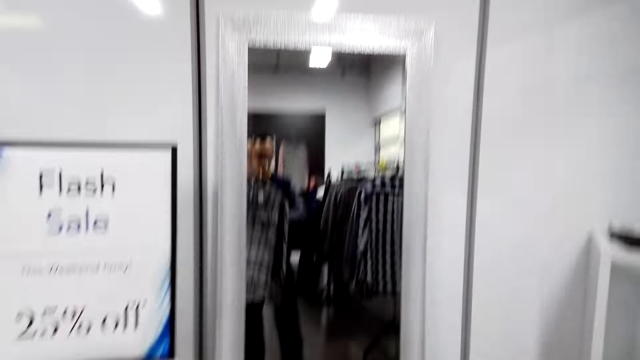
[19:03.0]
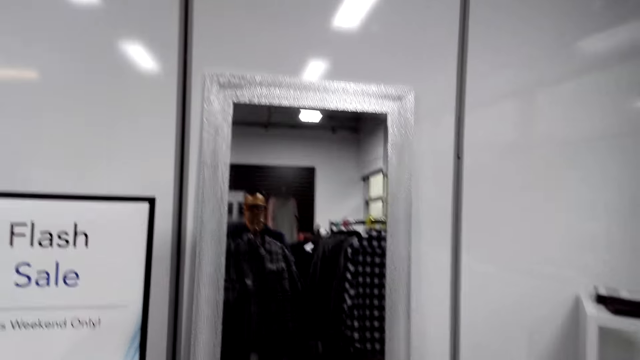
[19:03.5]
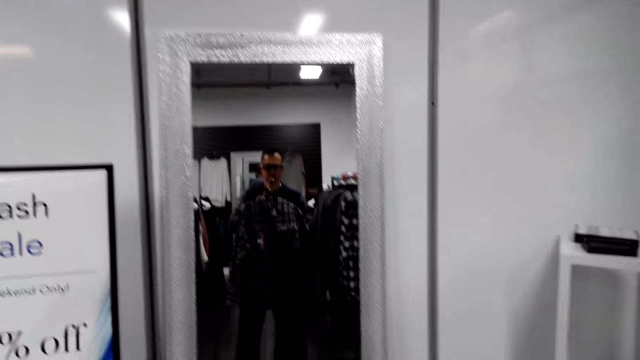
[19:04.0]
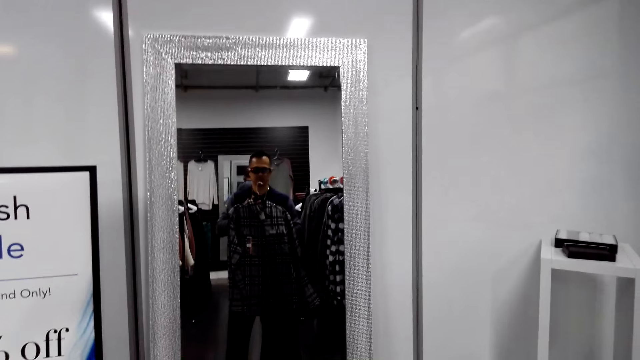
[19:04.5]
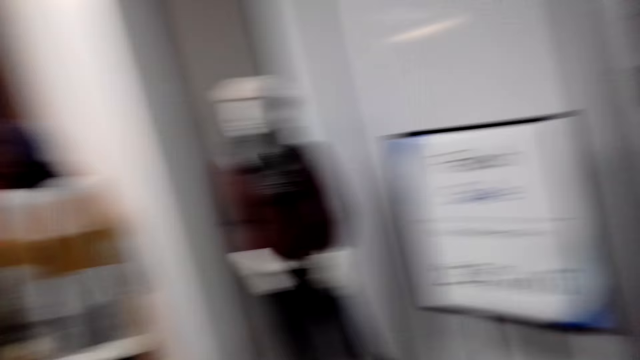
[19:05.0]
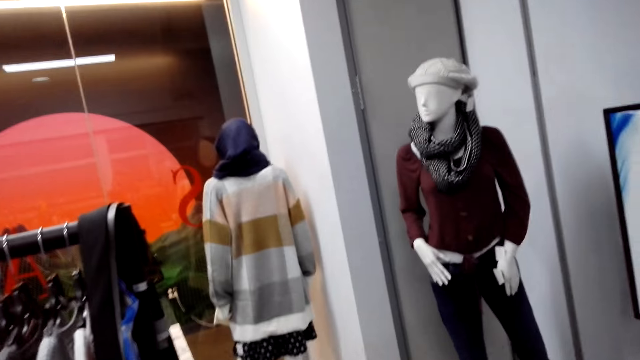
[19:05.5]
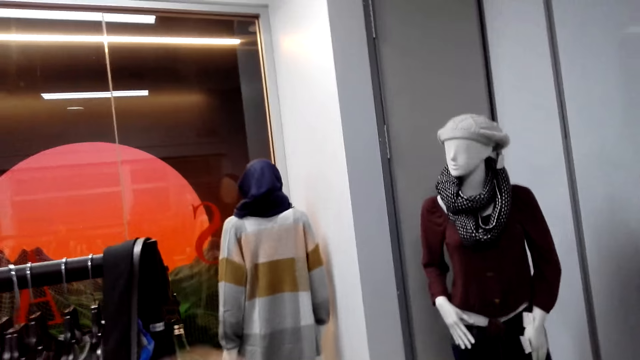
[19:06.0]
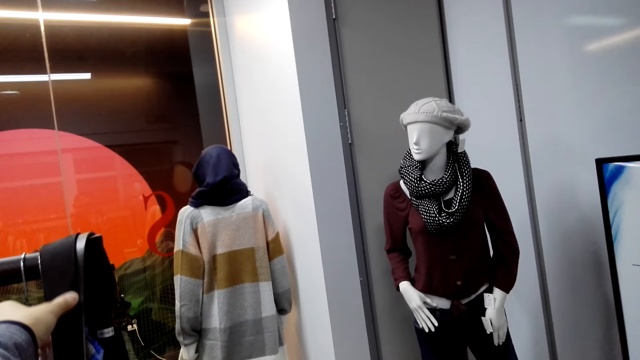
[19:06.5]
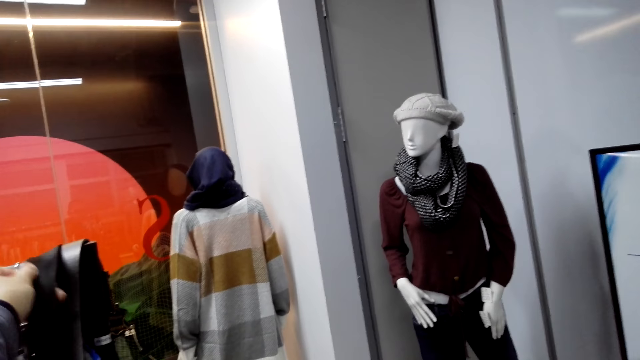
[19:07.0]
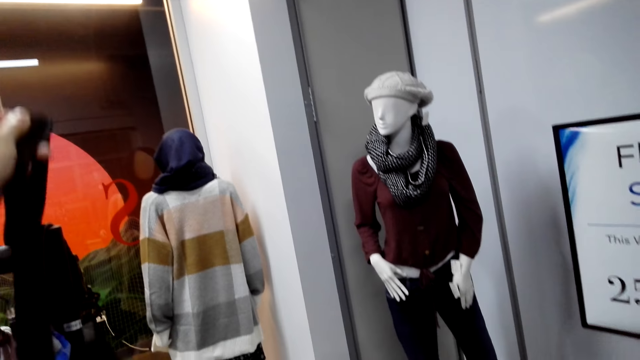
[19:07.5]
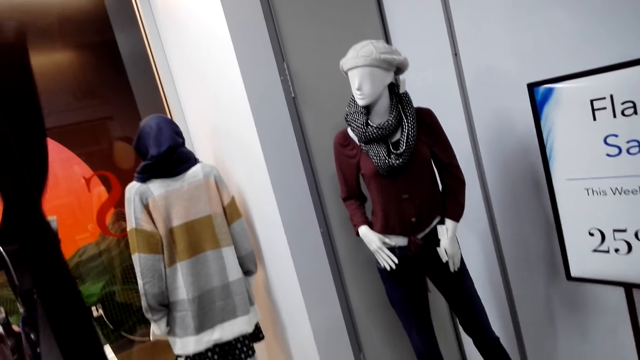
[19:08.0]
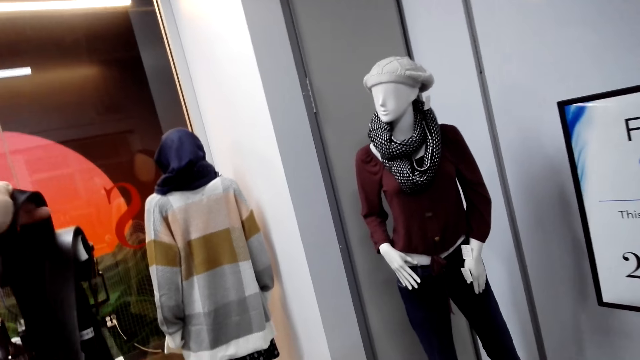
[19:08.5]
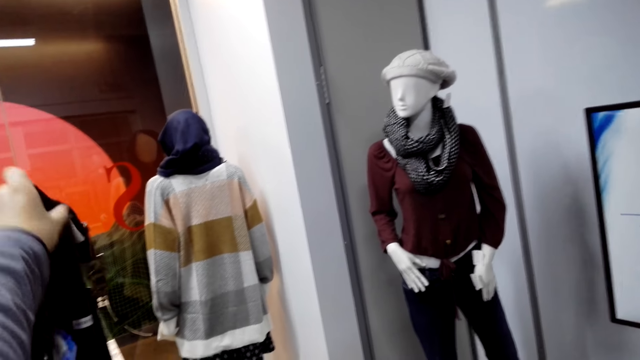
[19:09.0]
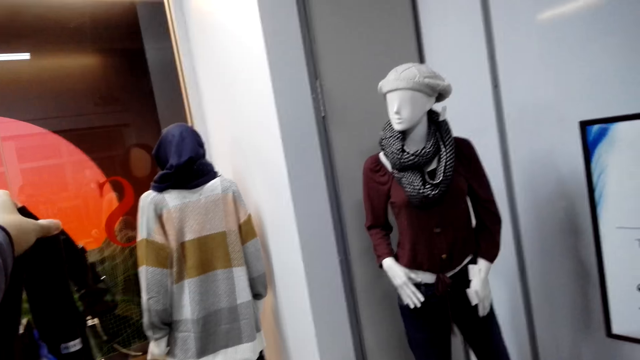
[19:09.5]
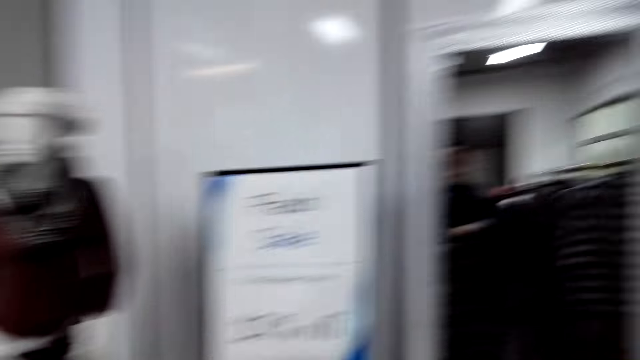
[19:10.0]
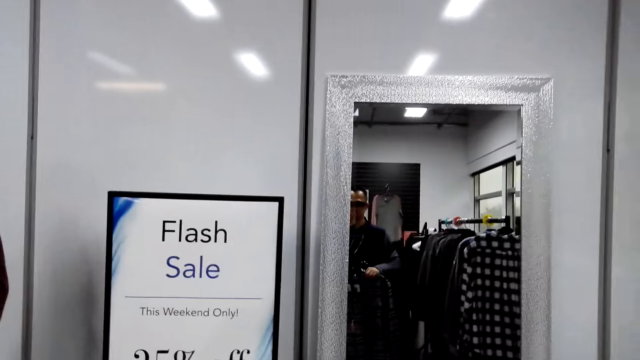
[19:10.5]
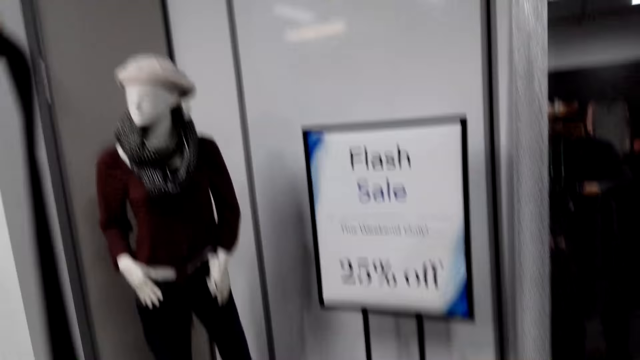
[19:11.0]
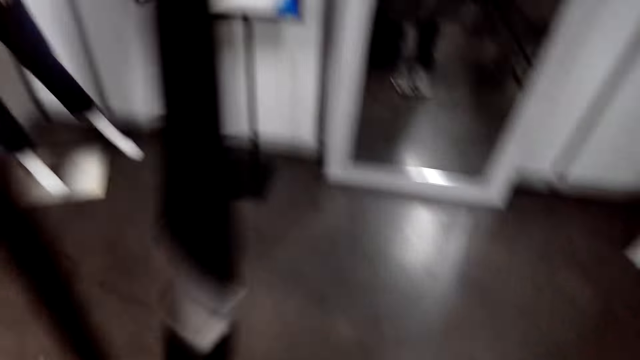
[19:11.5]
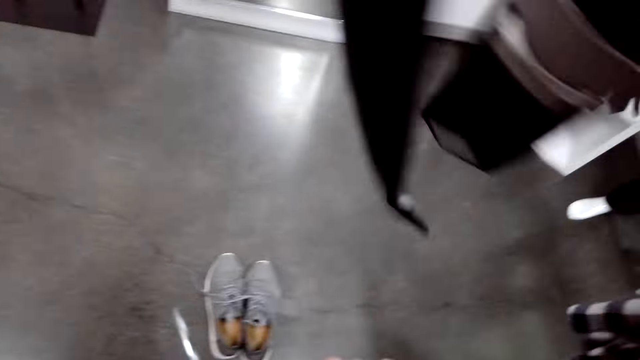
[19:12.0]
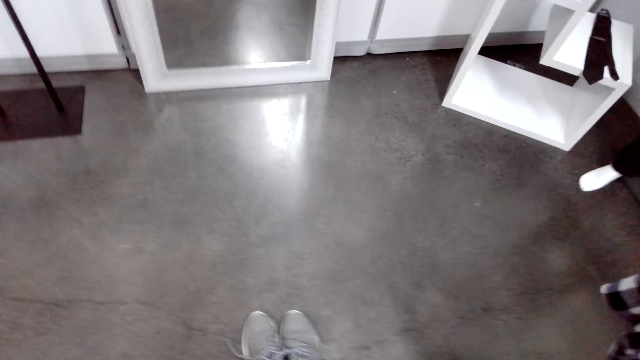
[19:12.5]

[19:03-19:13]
The camera wearer picks up the scarf from the hanging rod.

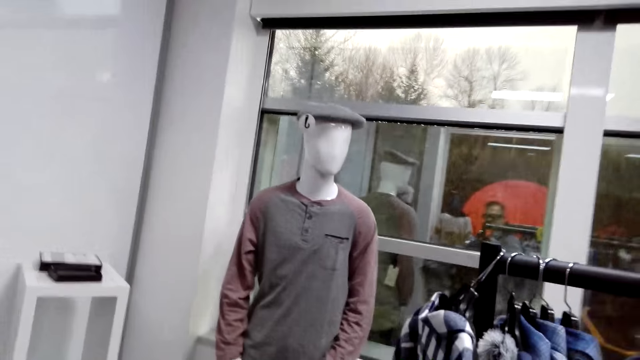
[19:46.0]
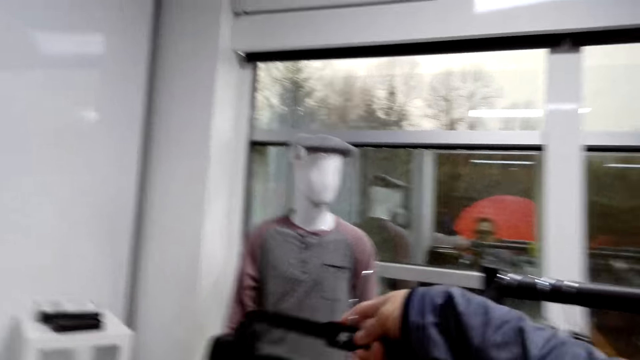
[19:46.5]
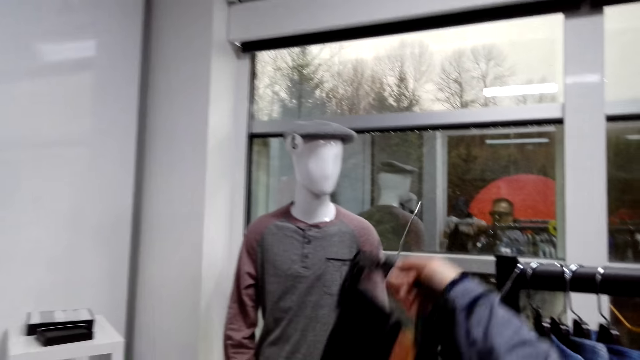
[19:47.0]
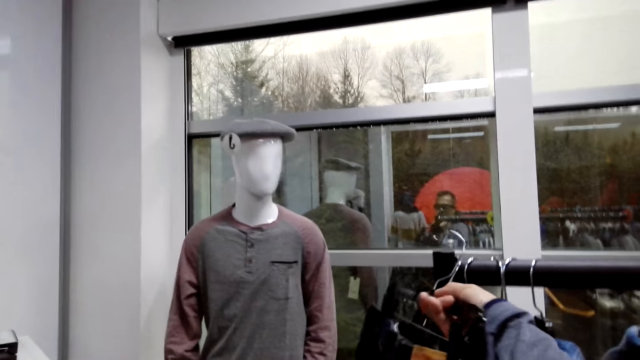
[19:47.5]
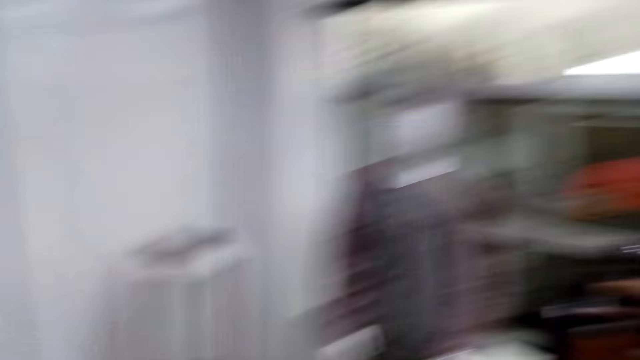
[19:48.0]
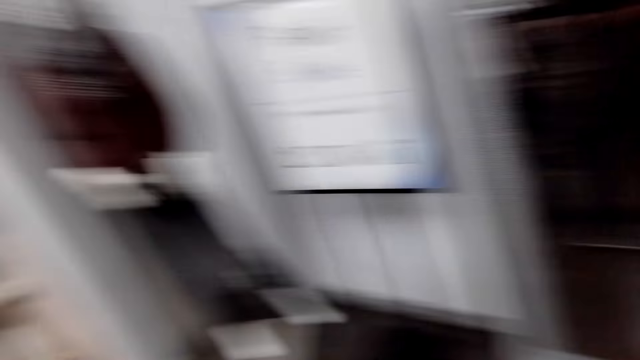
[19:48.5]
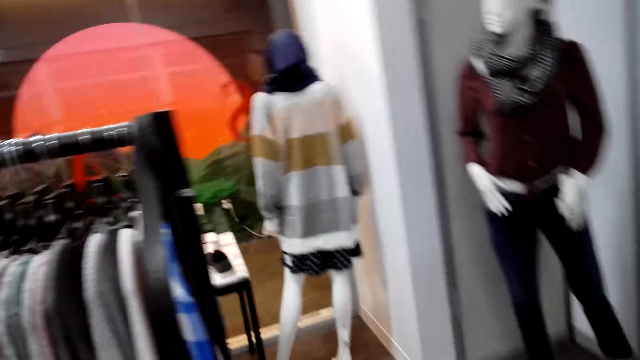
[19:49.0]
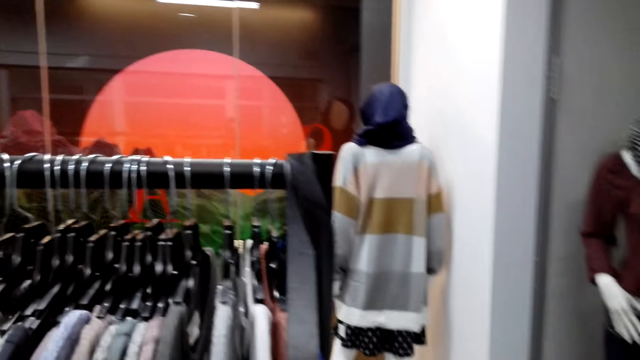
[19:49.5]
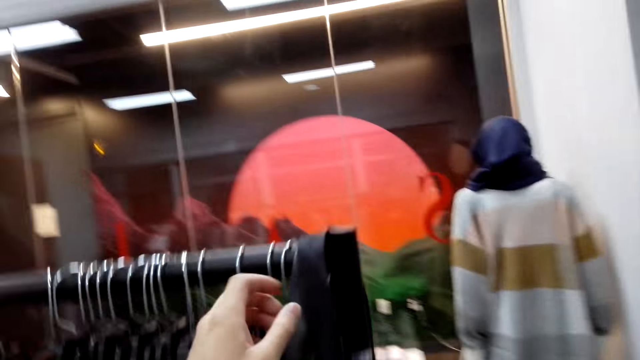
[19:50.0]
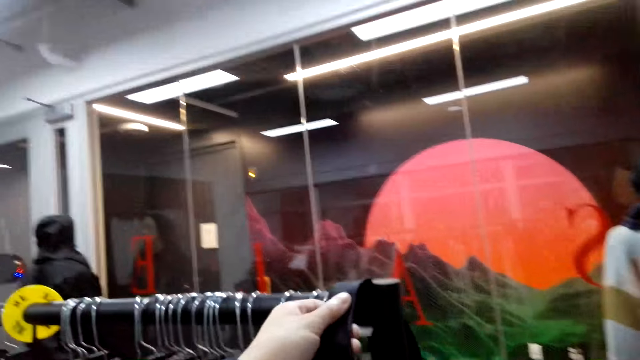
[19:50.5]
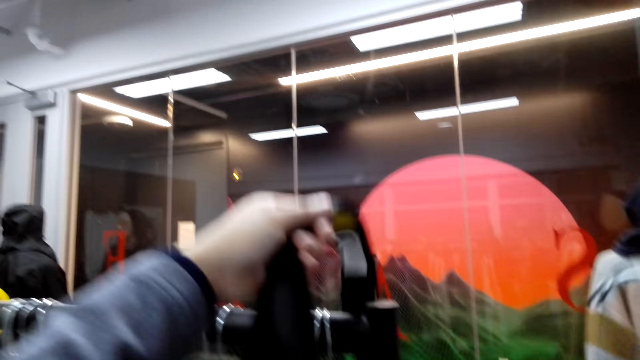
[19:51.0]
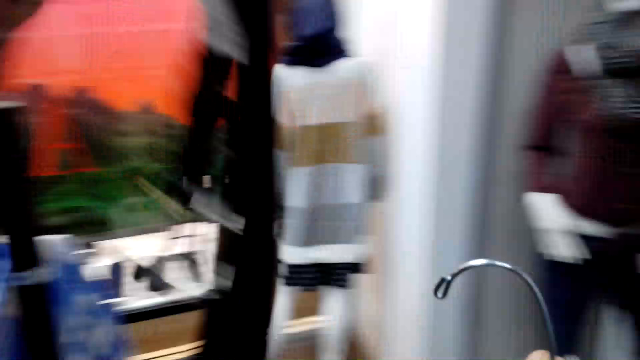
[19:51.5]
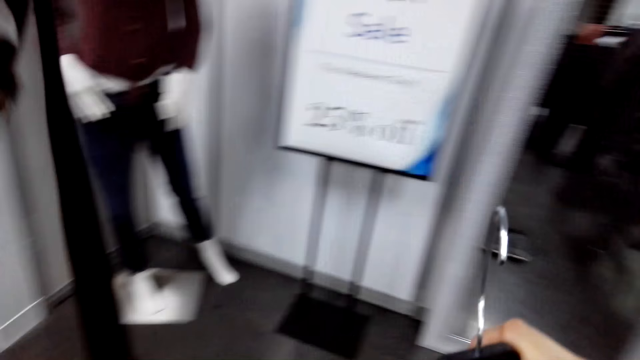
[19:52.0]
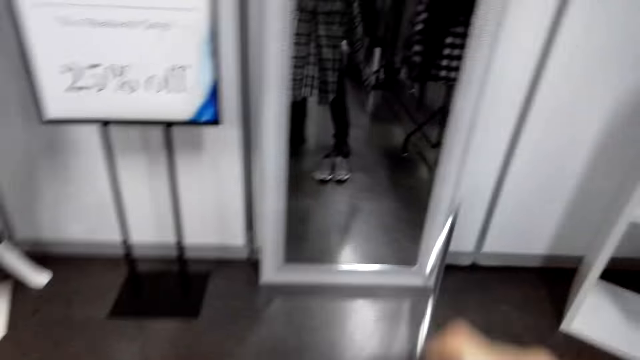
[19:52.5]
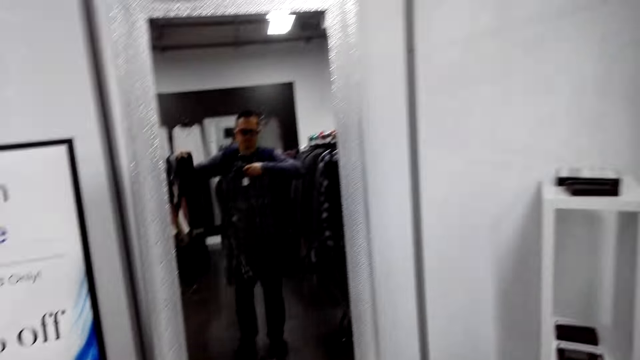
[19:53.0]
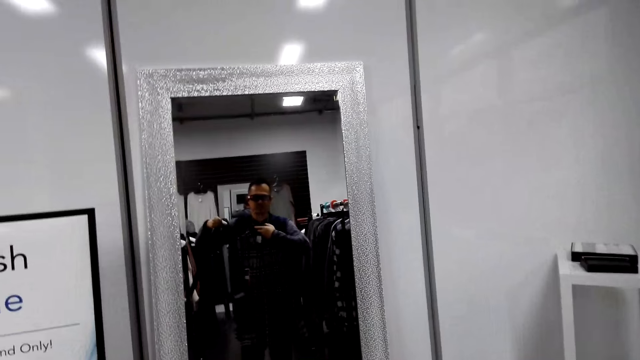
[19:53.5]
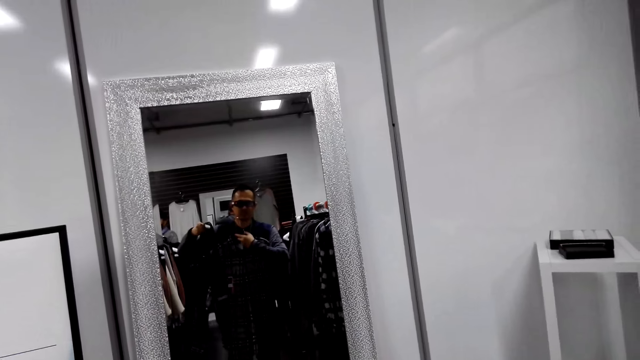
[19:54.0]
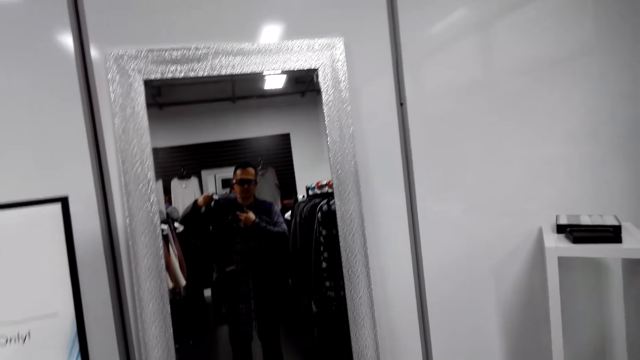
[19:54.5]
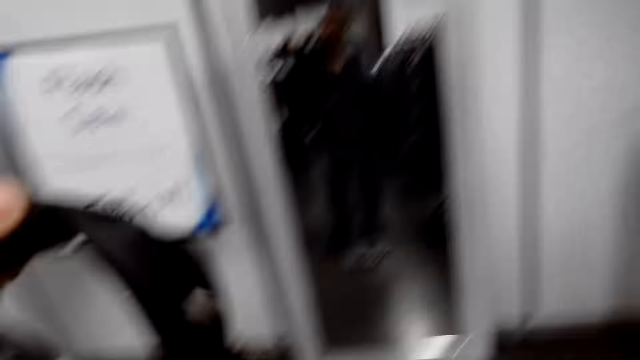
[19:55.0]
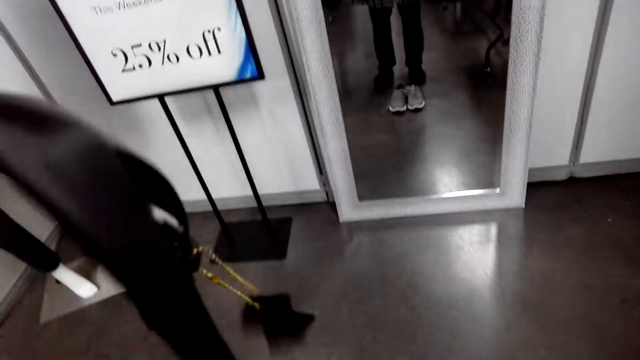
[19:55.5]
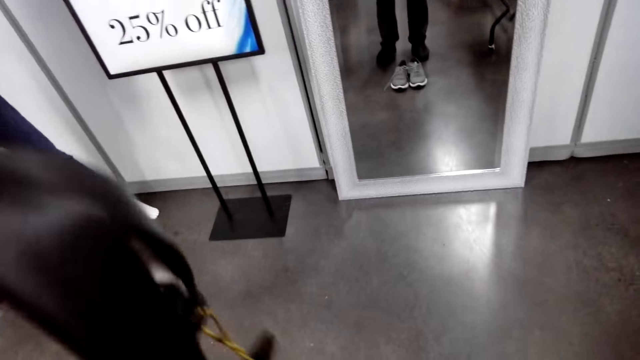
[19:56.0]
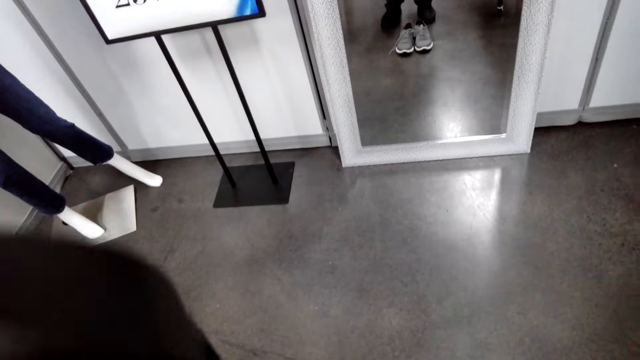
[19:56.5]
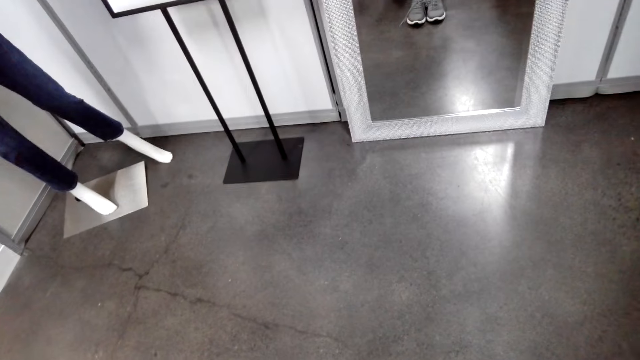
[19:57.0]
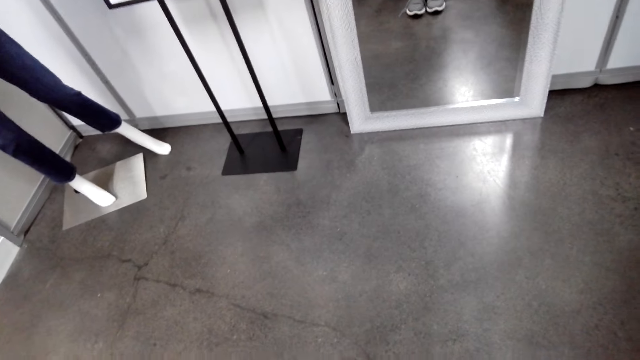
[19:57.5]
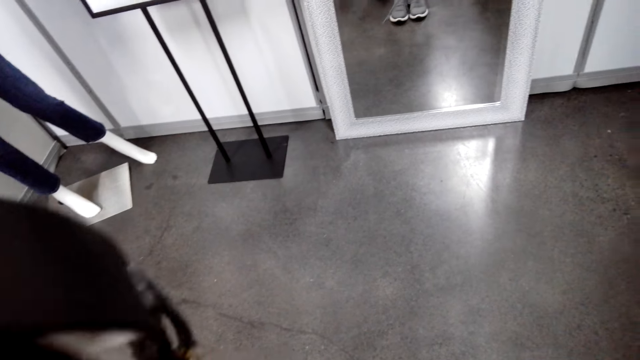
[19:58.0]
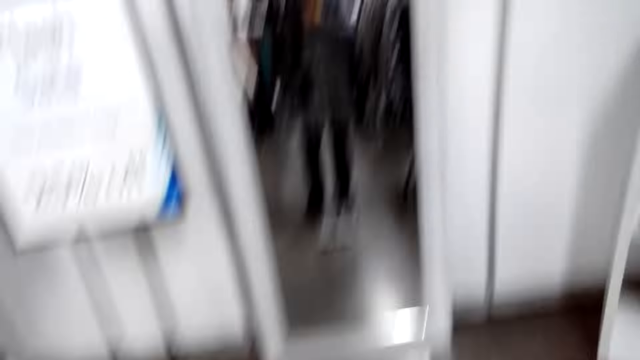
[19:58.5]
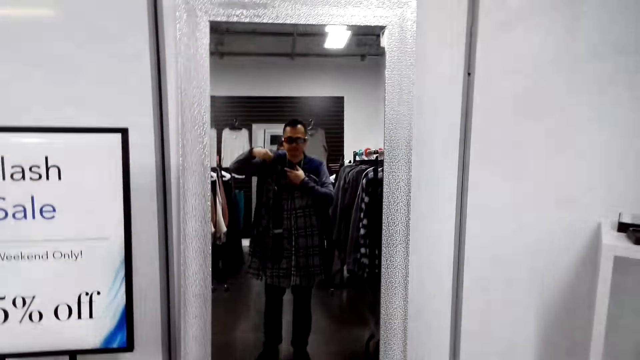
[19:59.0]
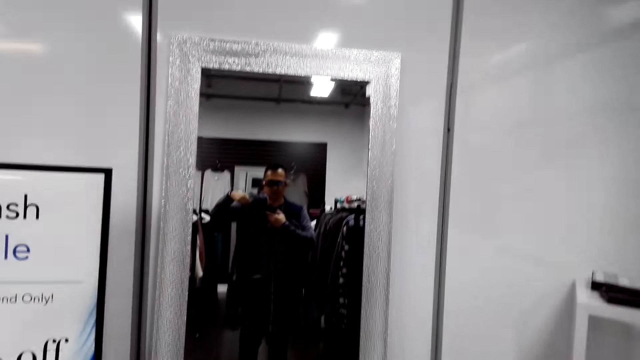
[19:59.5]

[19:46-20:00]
The camera wearer hangs the jeans on the hanging rod. They pick up the scarf from the hanging rod.
